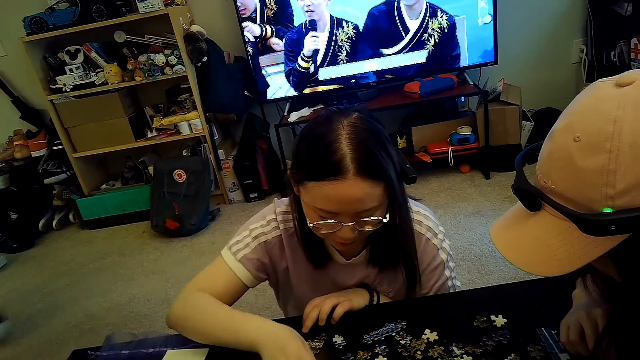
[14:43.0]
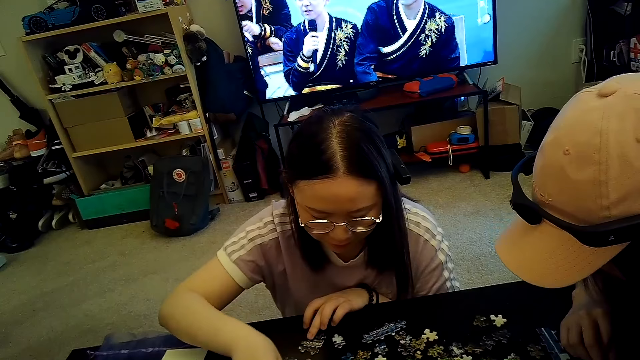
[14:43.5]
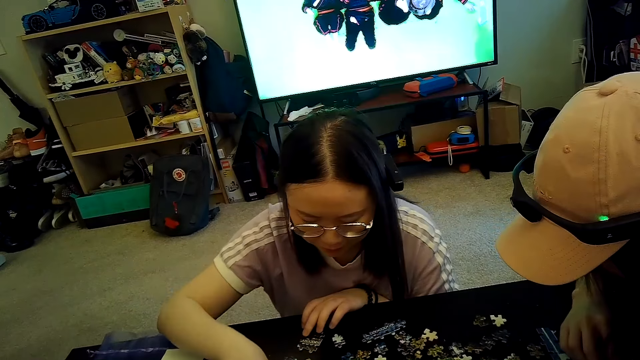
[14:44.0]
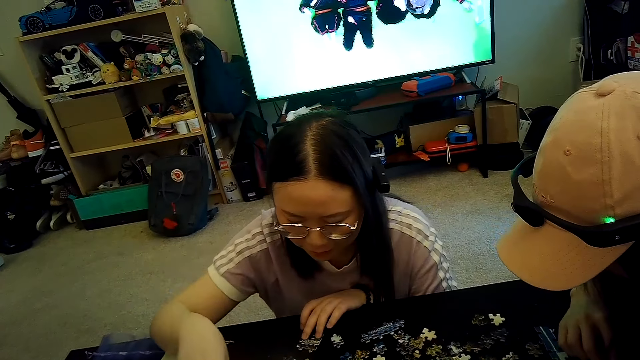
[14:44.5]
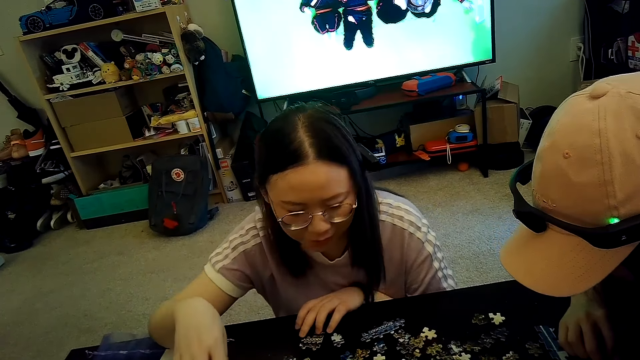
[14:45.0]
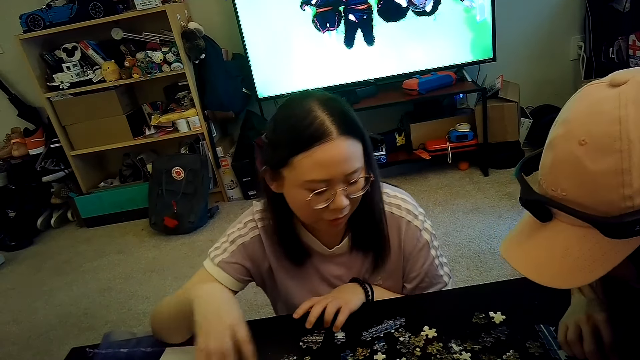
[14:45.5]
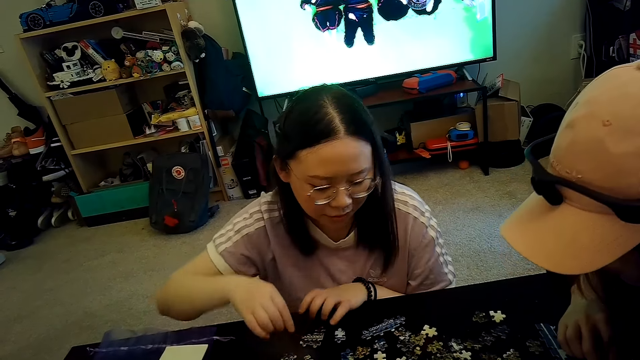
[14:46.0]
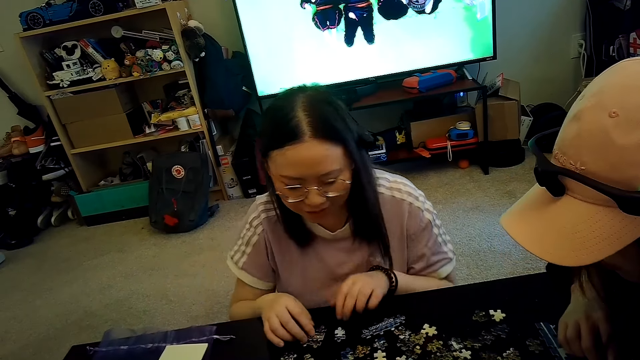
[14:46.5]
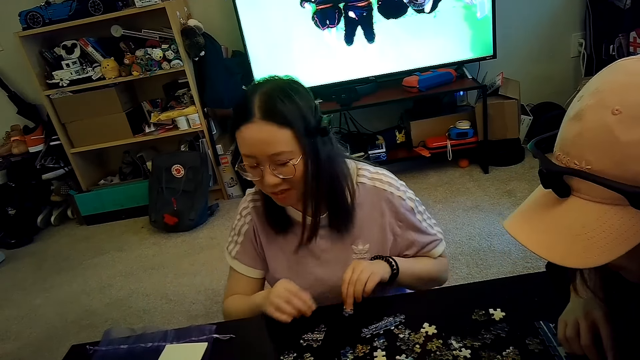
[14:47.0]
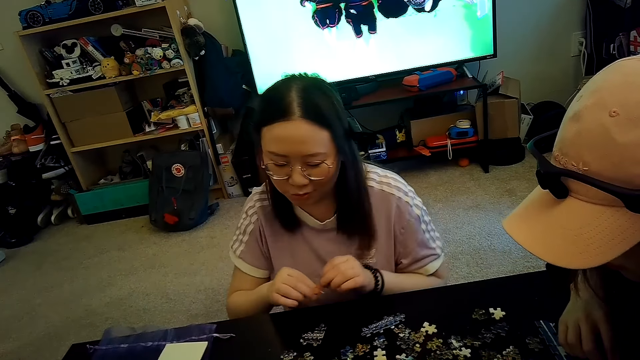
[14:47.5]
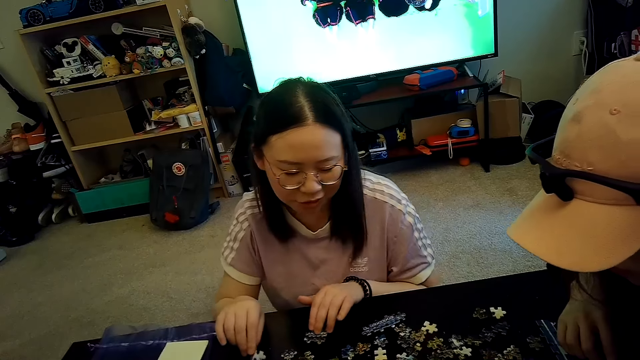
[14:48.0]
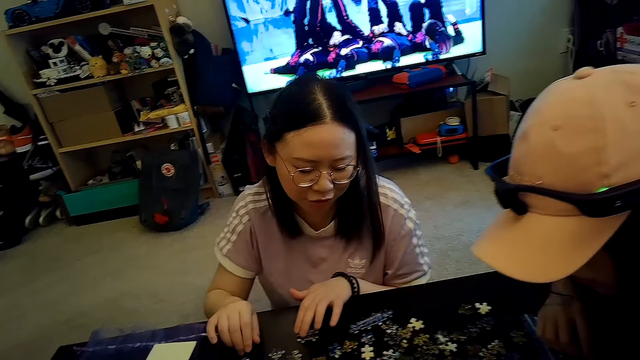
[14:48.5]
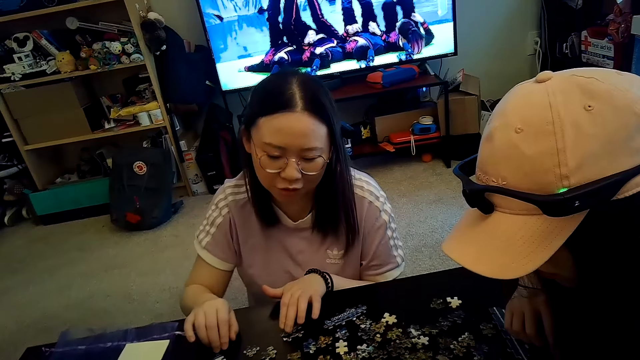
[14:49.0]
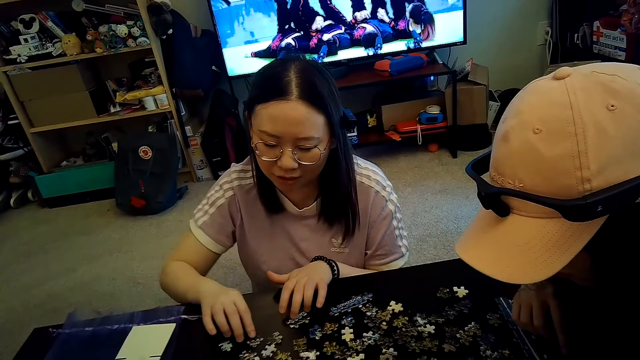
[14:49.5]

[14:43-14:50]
A person plays a game with another person.

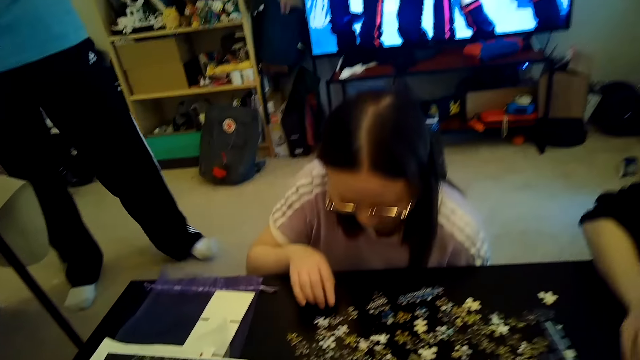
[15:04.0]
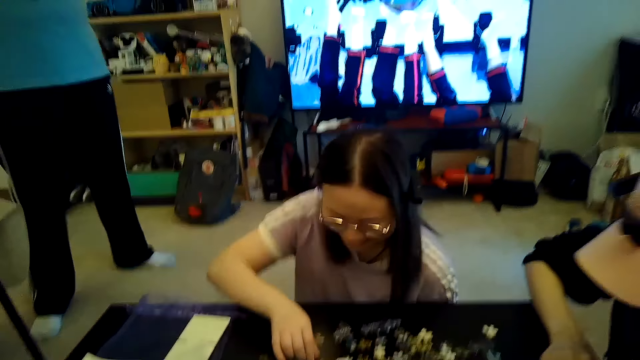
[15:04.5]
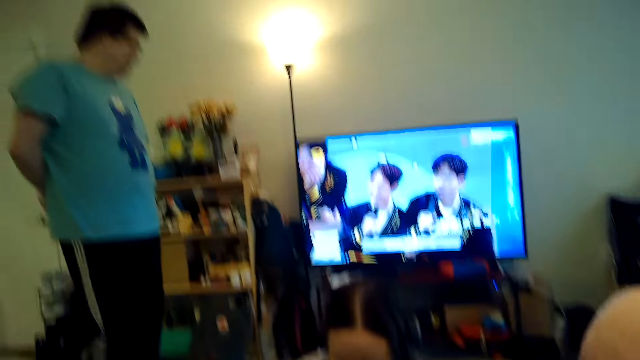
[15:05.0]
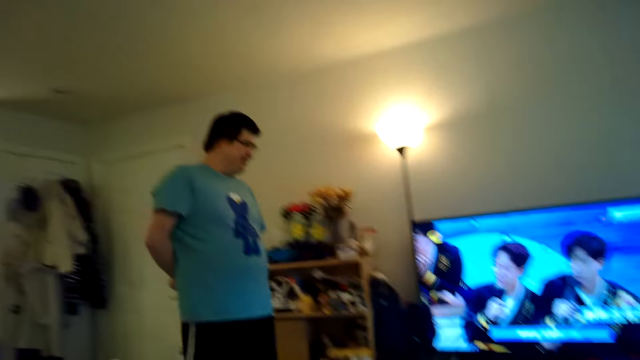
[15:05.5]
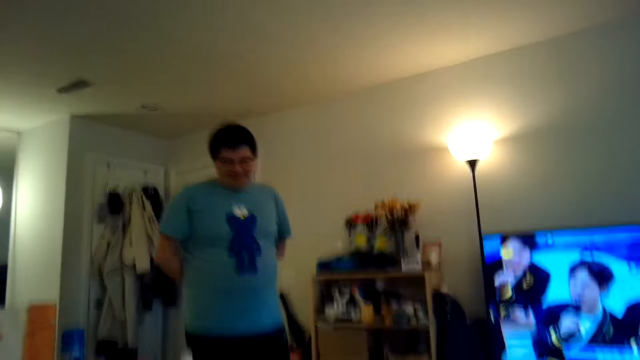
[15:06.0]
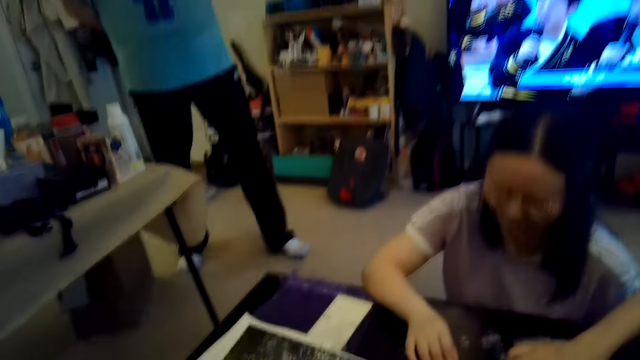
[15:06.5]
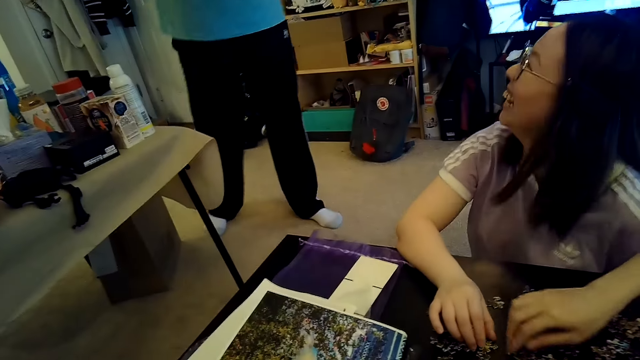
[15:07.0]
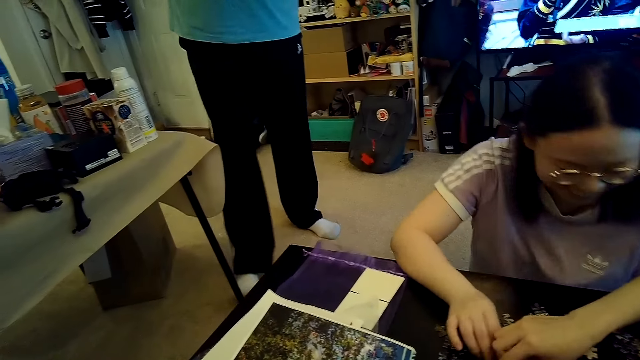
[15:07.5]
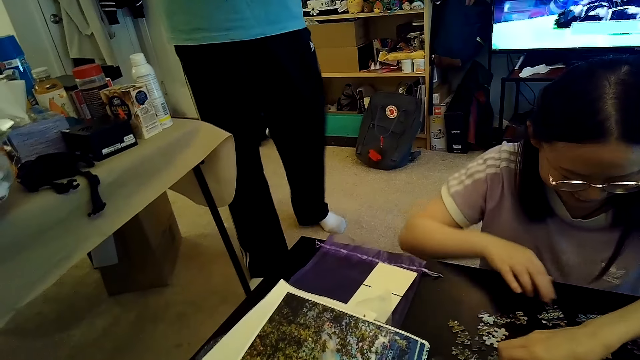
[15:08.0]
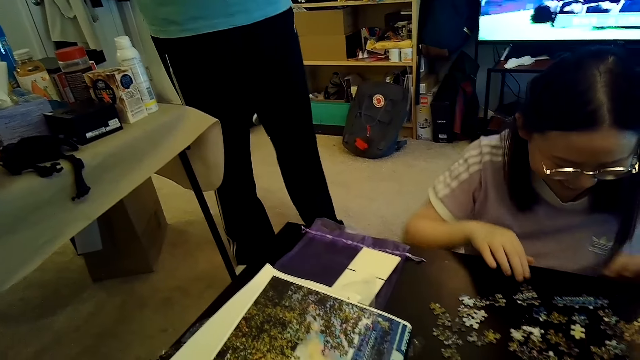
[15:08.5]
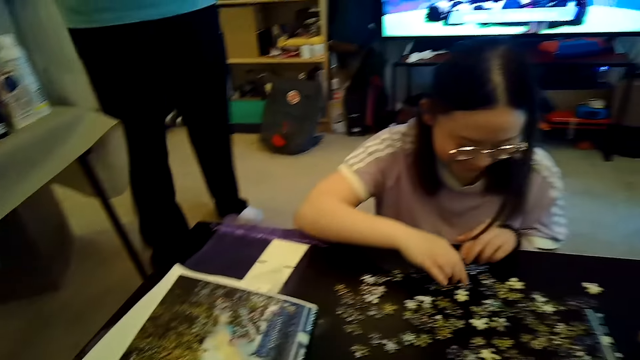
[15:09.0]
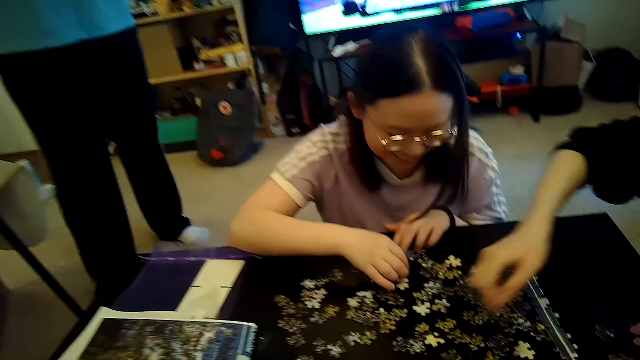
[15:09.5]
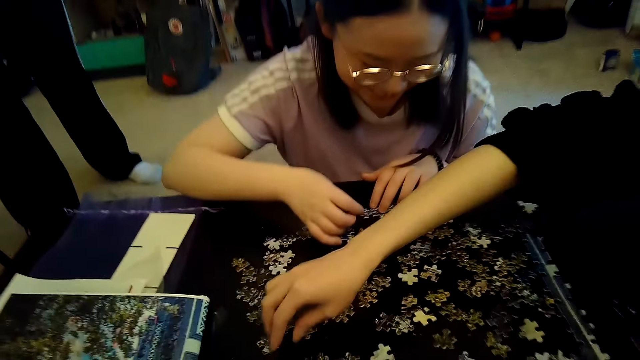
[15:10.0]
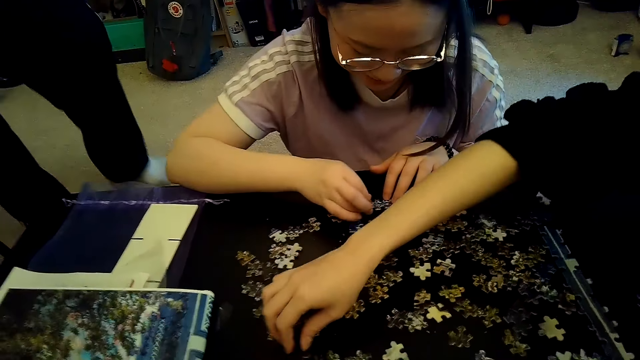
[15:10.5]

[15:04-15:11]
The camera wearer looks at a man. A woman plays jigsaw. Another woman plays jigsaw.

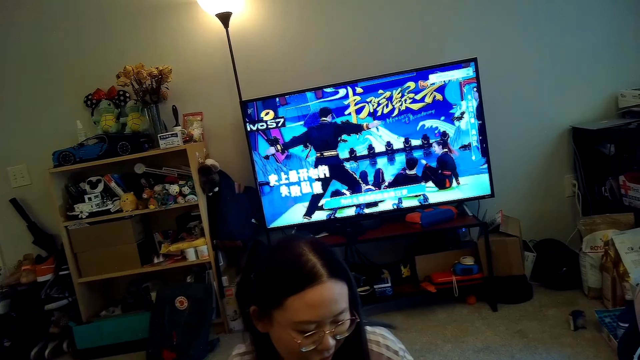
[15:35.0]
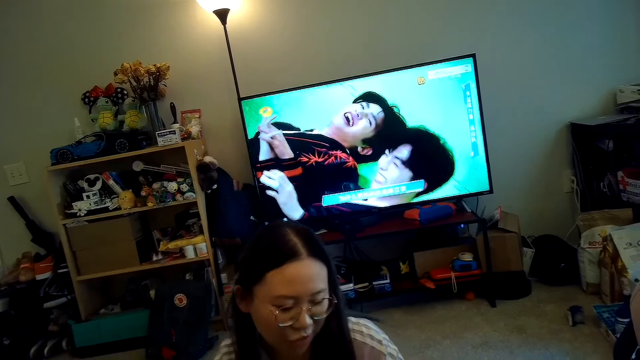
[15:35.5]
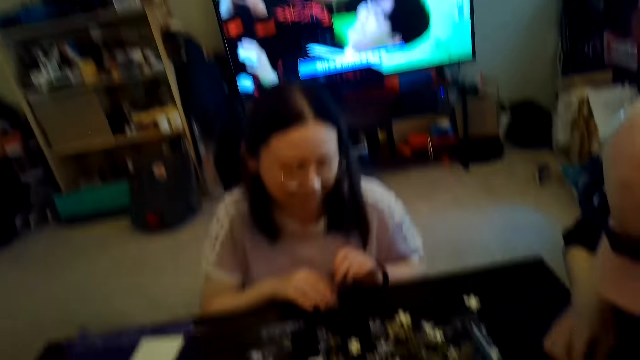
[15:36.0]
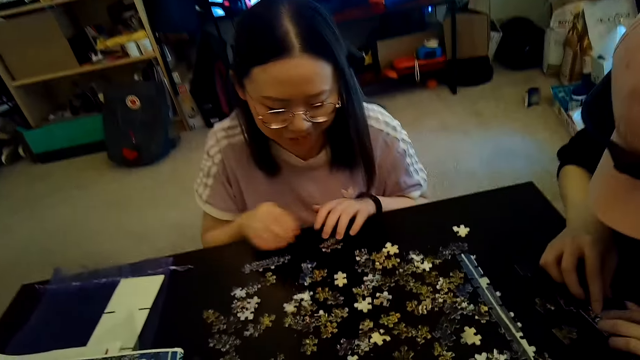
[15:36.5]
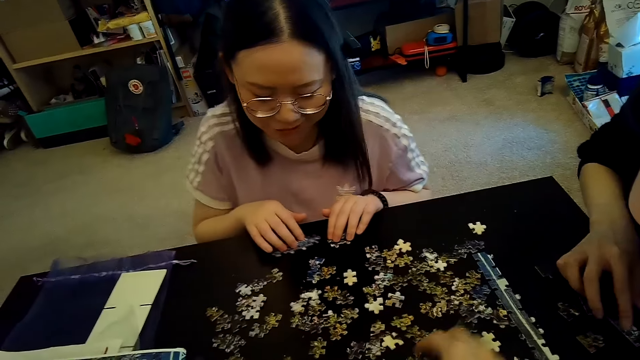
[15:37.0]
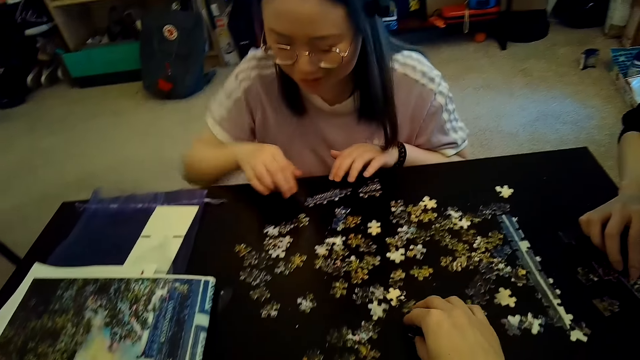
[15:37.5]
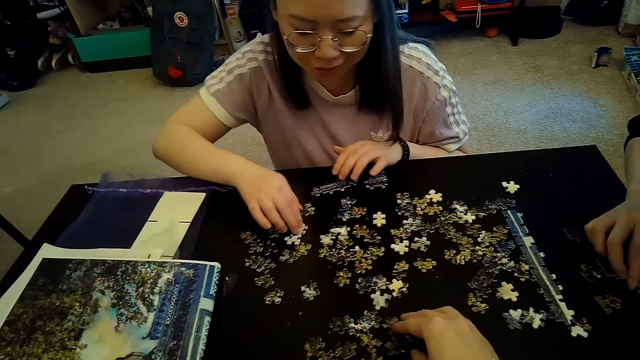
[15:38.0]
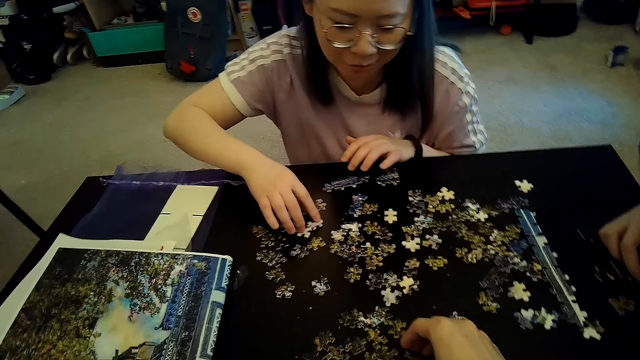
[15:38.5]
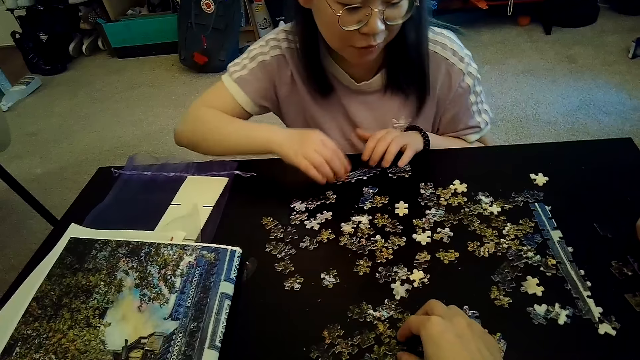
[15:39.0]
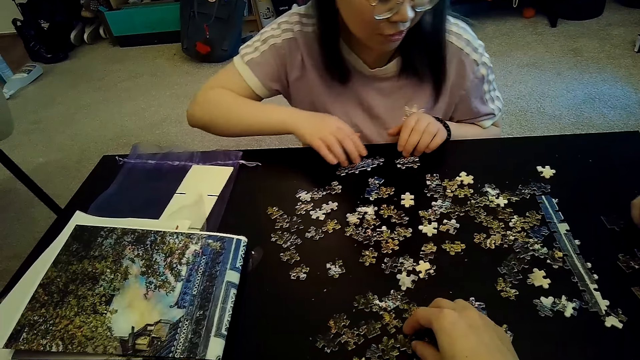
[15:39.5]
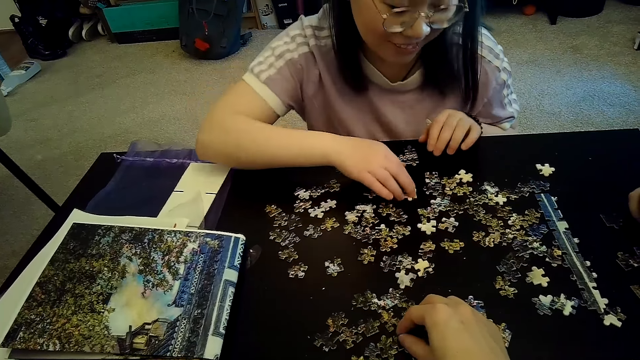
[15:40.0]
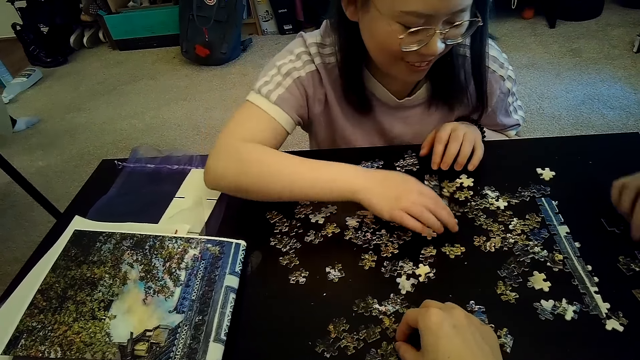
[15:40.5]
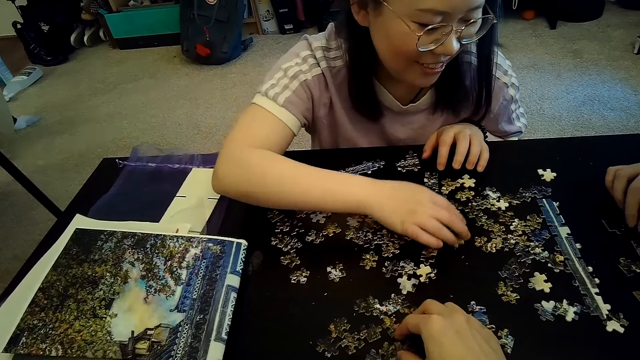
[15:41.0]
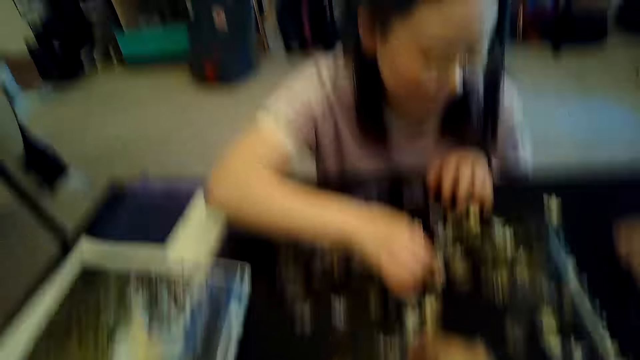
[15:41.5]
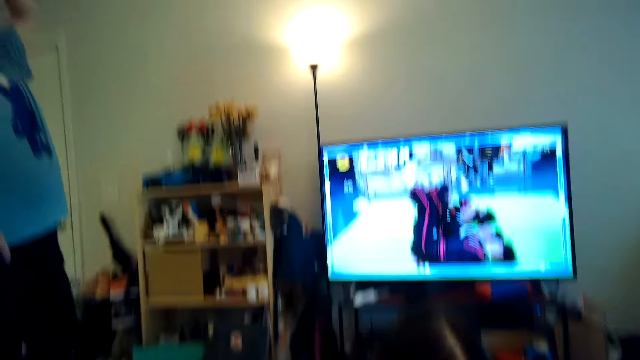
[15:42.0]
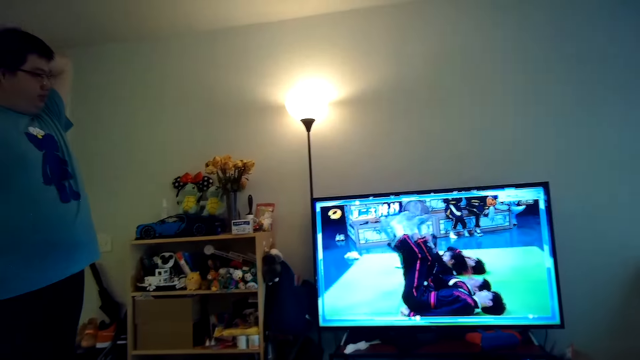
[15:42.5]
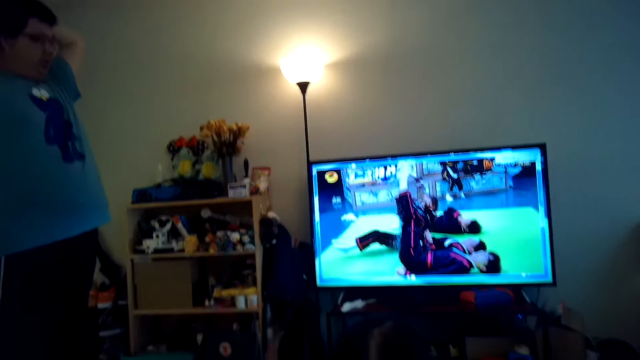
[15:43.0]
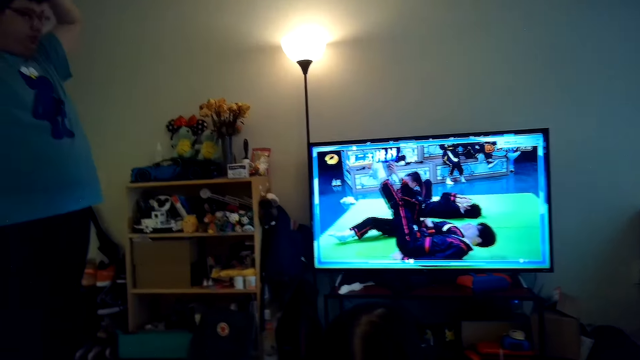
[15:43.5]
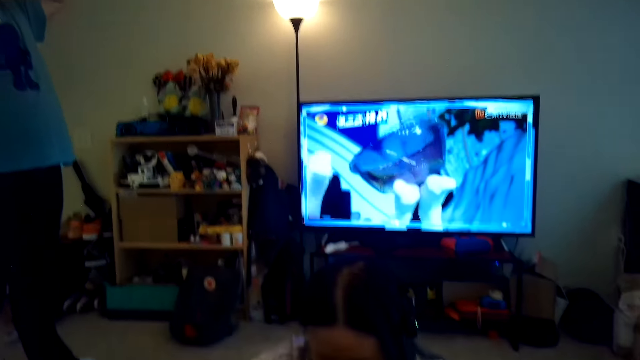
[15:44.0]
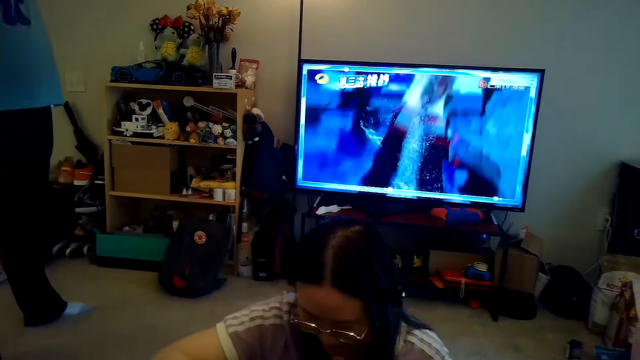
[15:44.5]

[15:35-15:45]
A woman plays jigsaw. Another woman plays jigsaw. The camera wearer watches TV.
